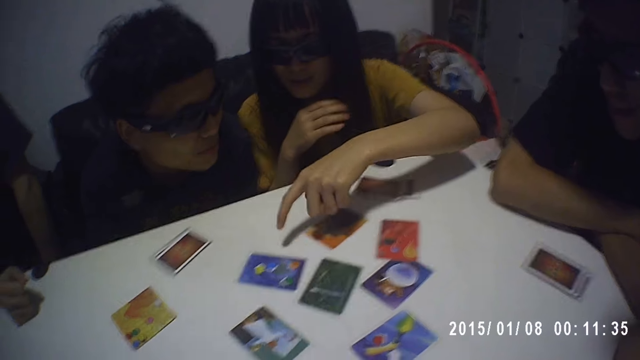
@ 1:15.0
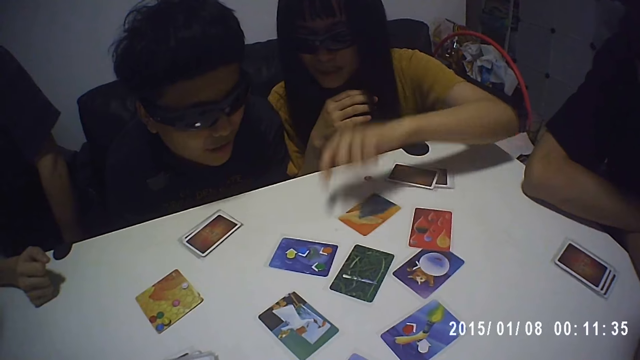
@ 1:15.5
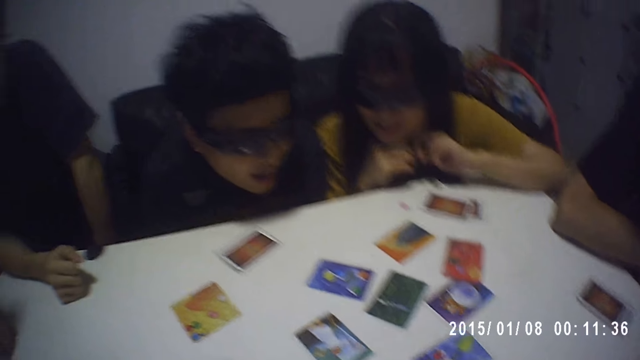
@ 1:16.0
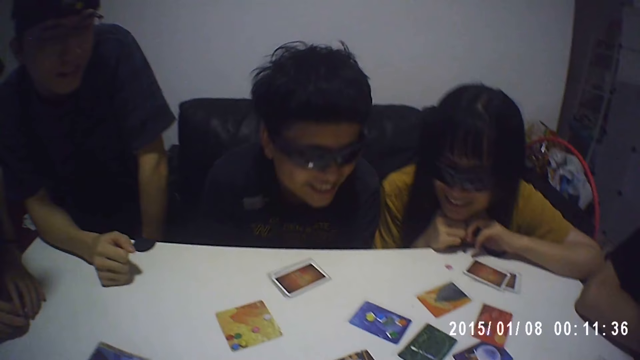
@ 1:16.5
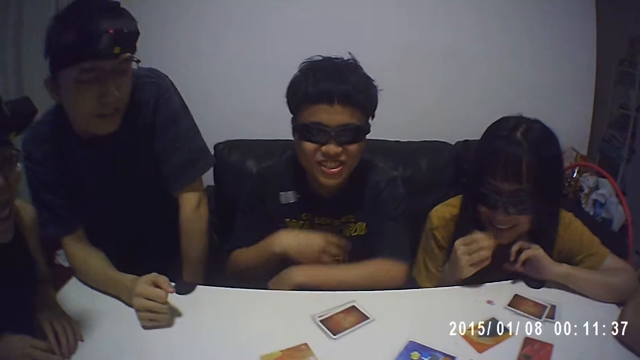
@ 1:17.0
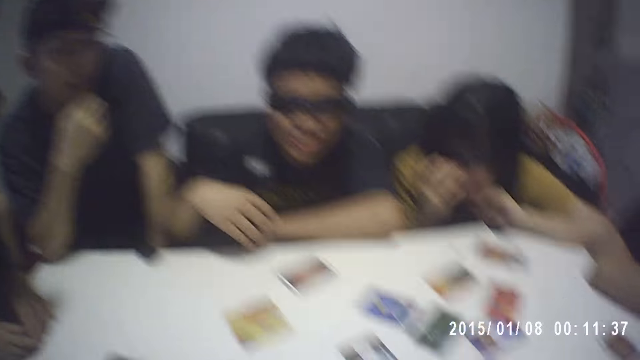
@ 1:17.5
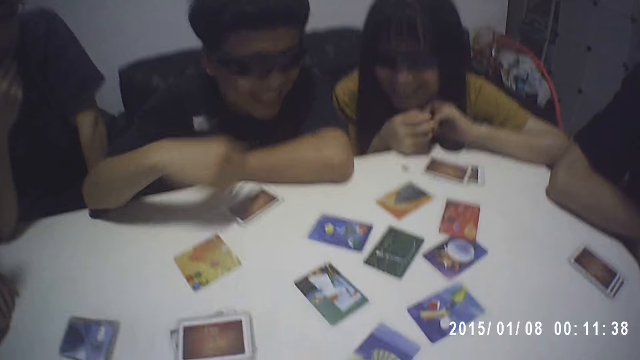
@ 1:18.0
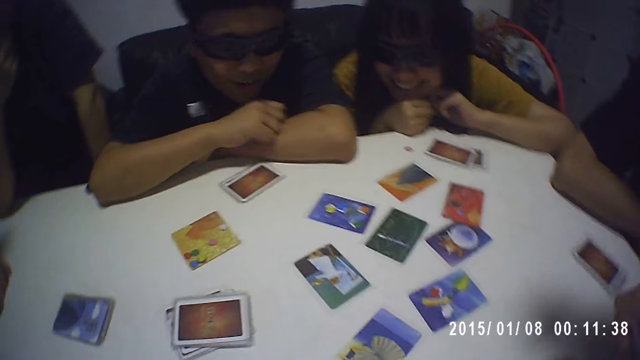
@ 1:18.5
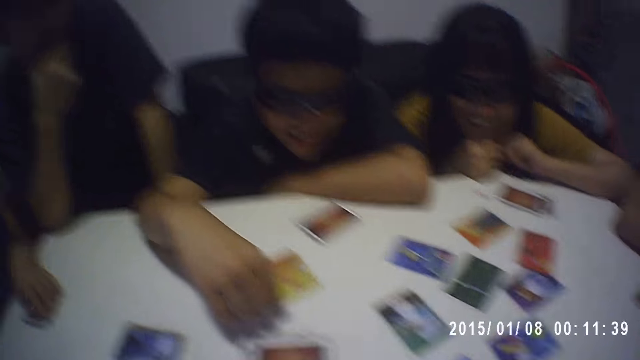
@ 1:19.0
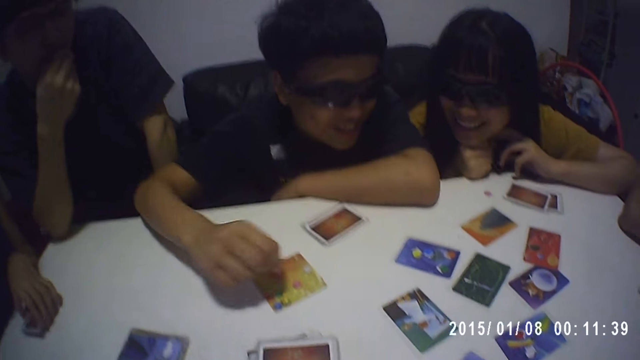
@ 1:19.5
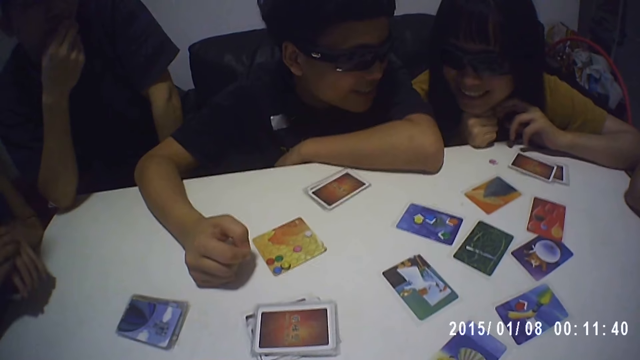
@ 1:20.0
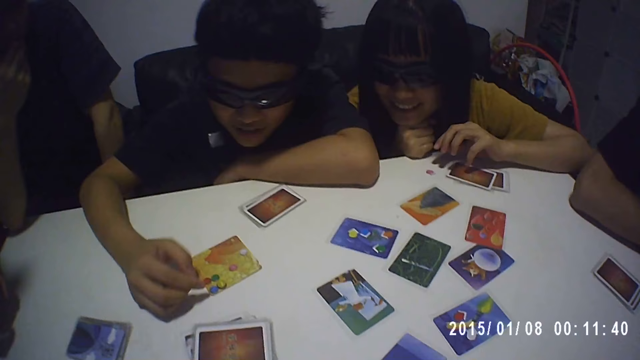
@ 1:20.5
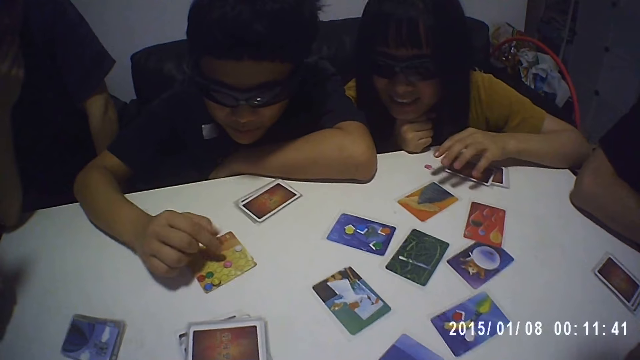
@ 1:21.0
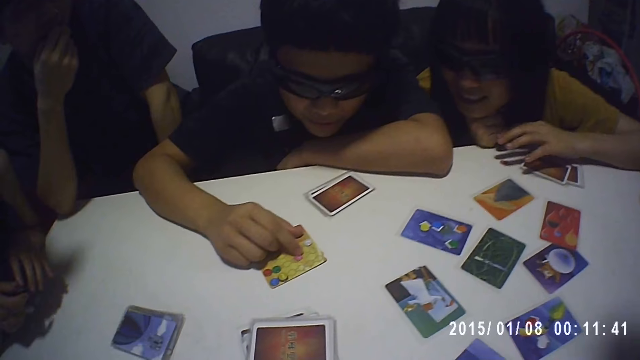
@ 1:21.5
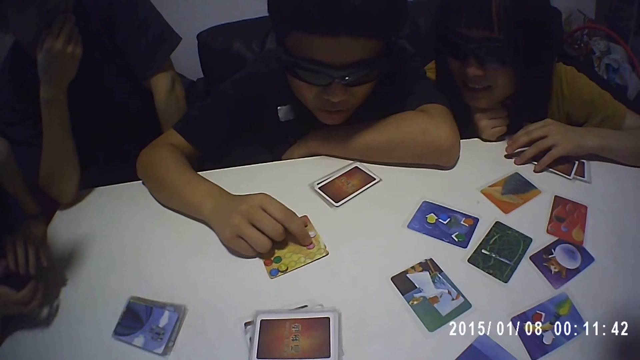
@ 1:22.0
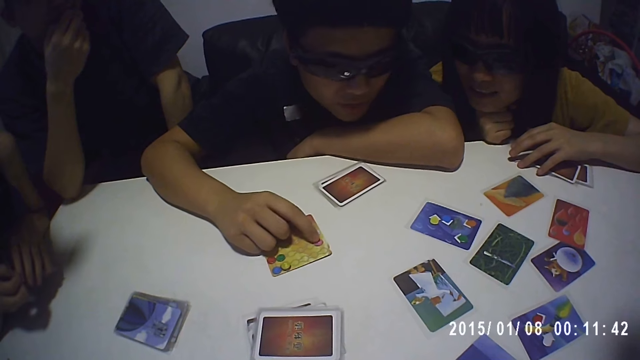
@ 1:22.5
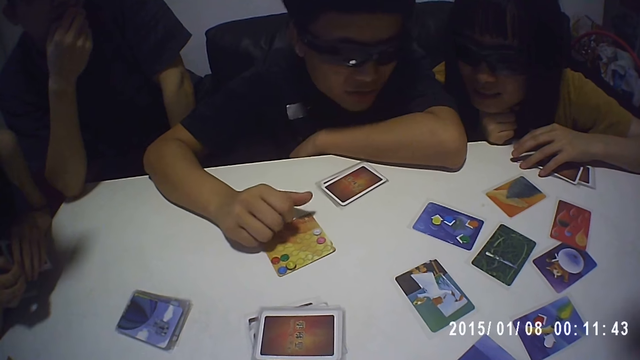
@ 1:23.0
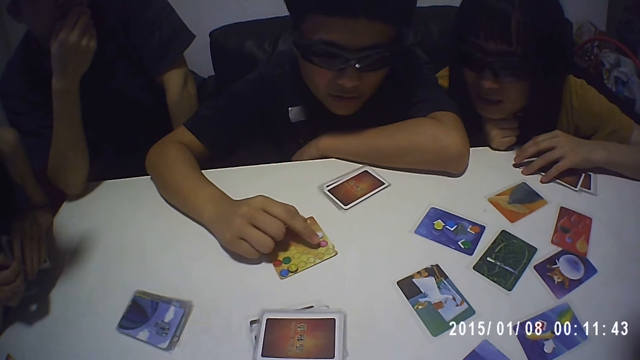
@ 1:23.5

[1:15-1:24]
A boy scans through a game paper on the table.

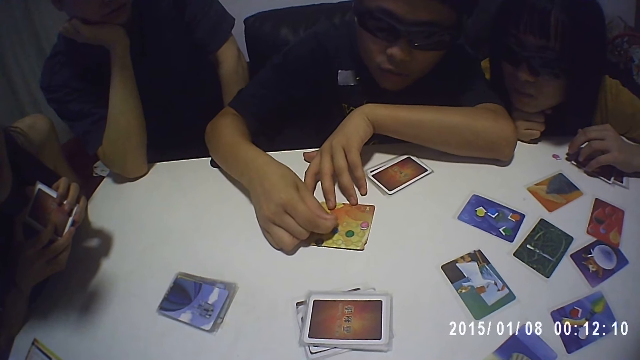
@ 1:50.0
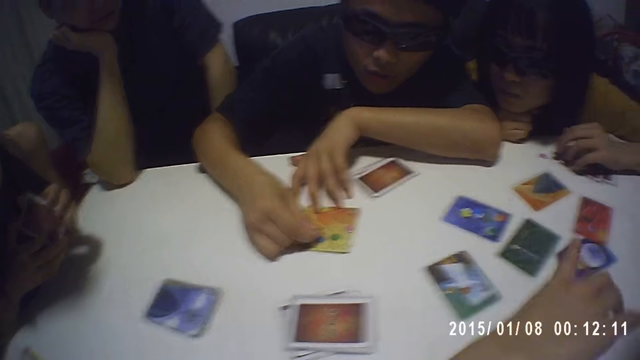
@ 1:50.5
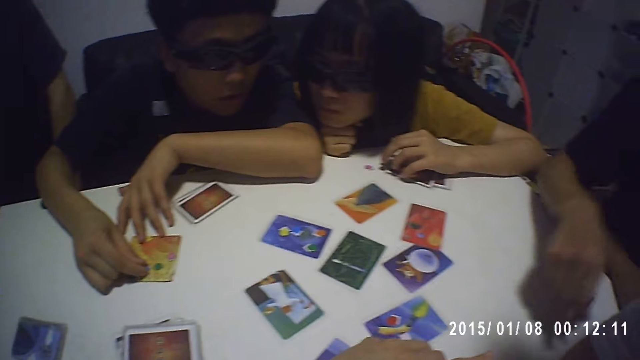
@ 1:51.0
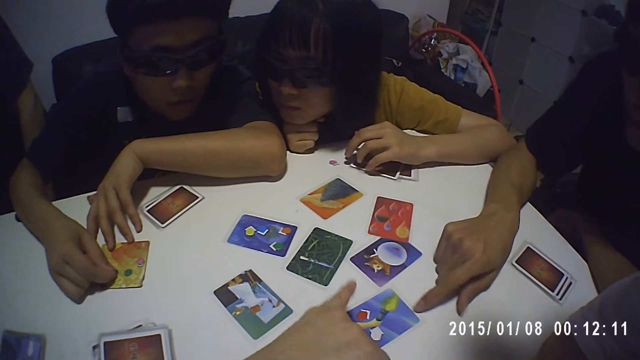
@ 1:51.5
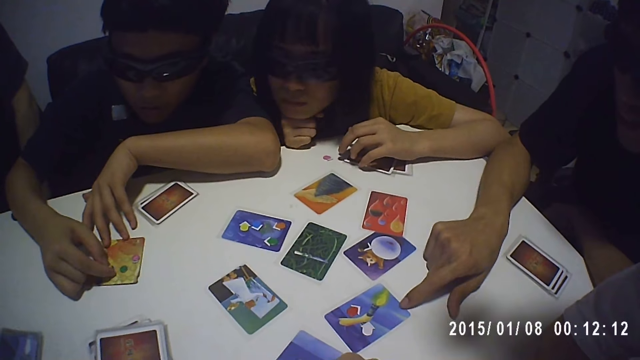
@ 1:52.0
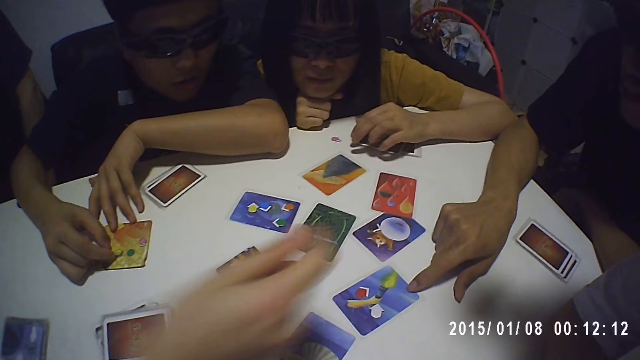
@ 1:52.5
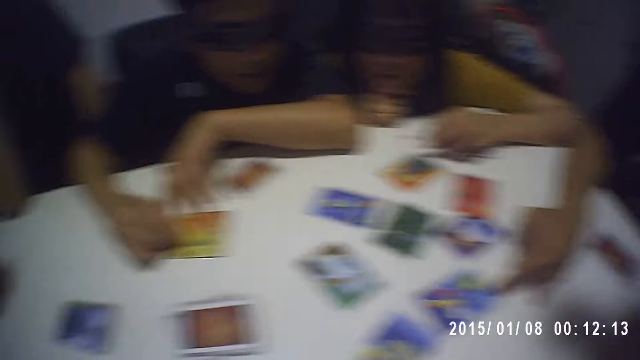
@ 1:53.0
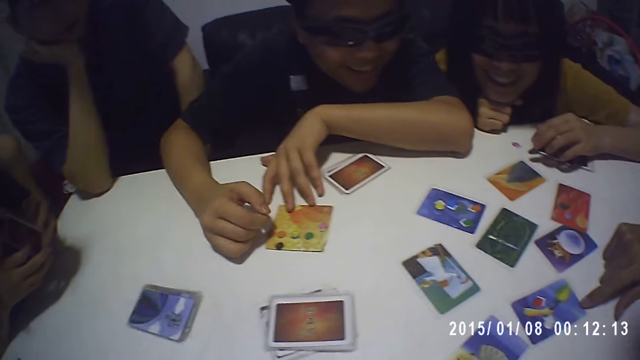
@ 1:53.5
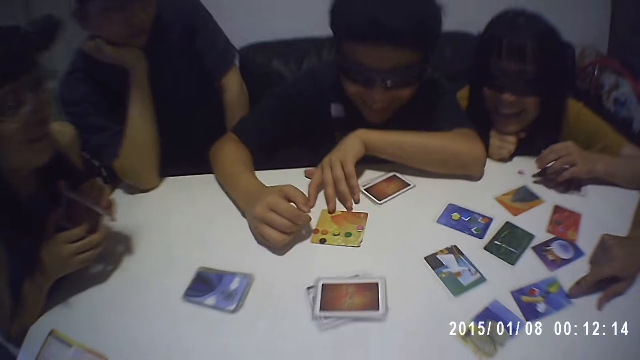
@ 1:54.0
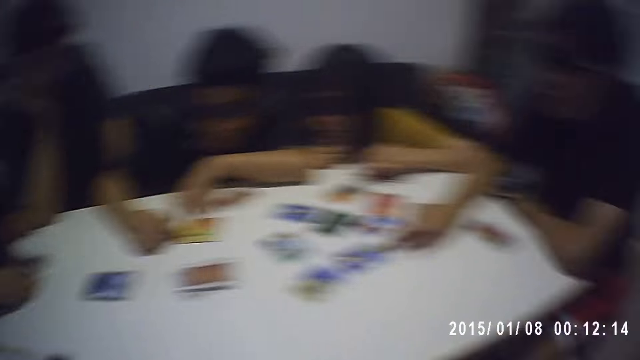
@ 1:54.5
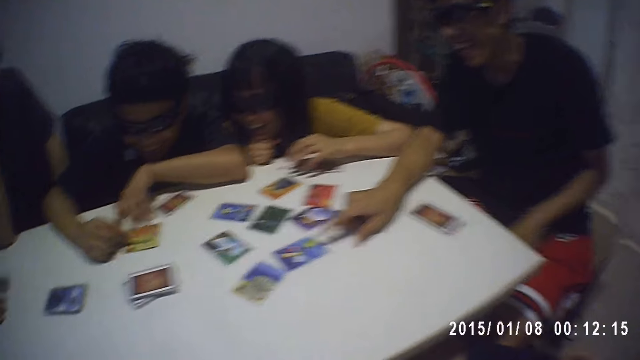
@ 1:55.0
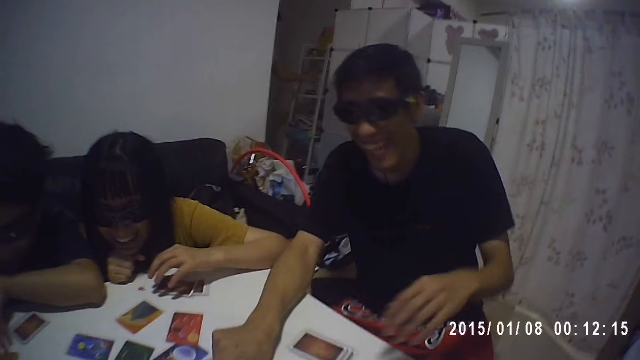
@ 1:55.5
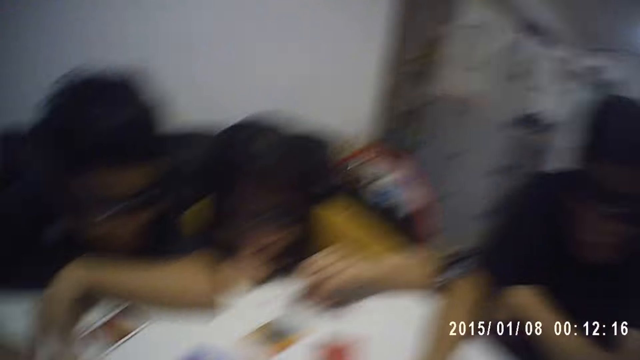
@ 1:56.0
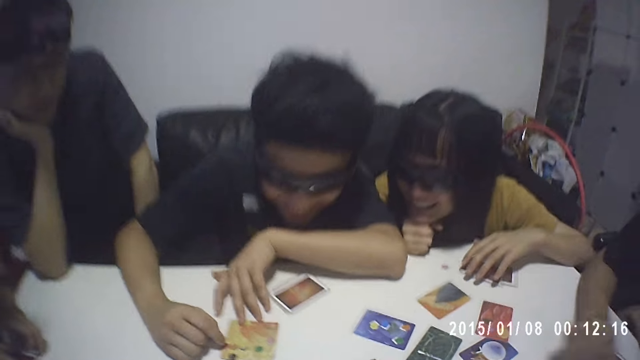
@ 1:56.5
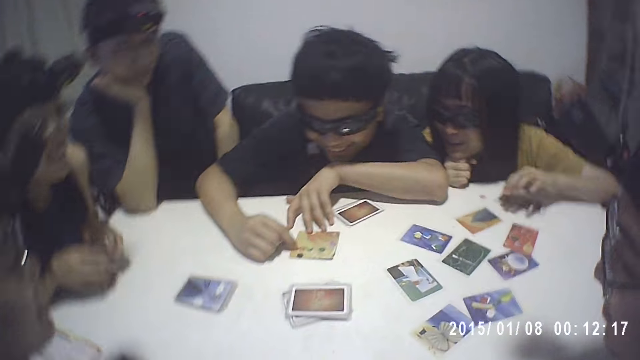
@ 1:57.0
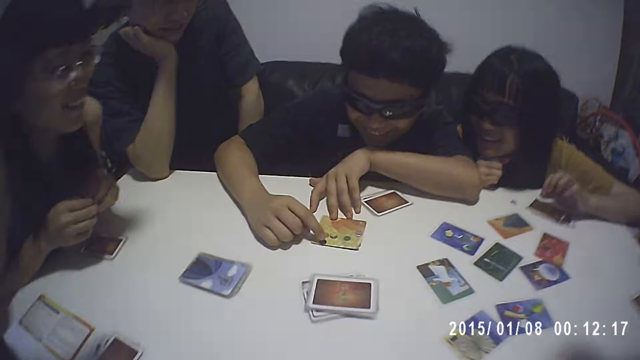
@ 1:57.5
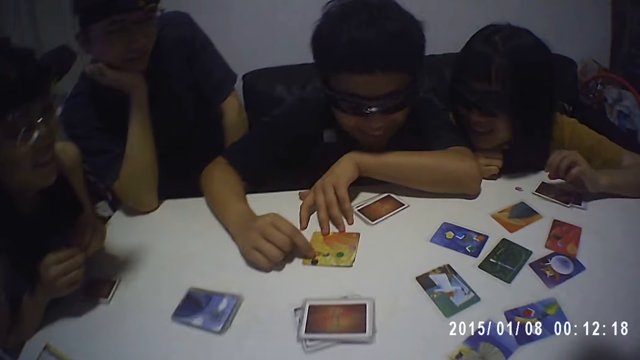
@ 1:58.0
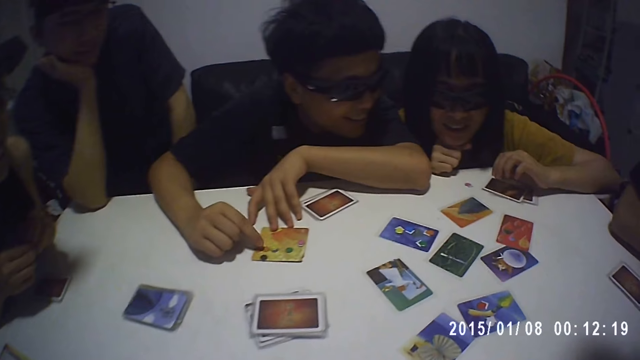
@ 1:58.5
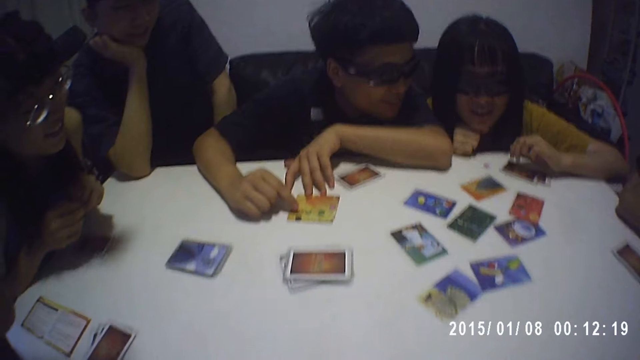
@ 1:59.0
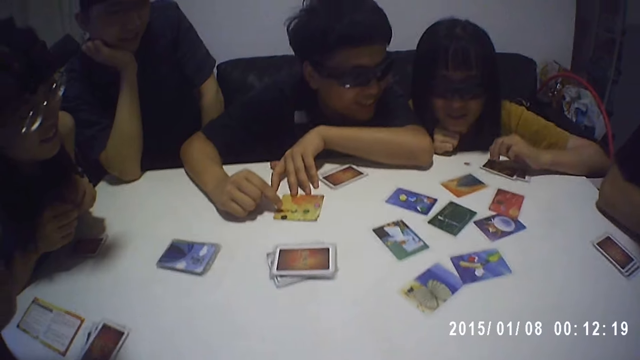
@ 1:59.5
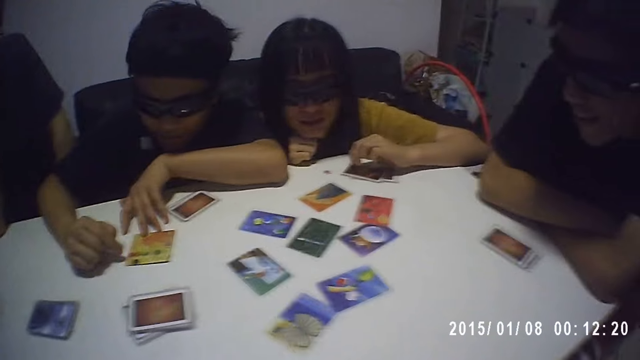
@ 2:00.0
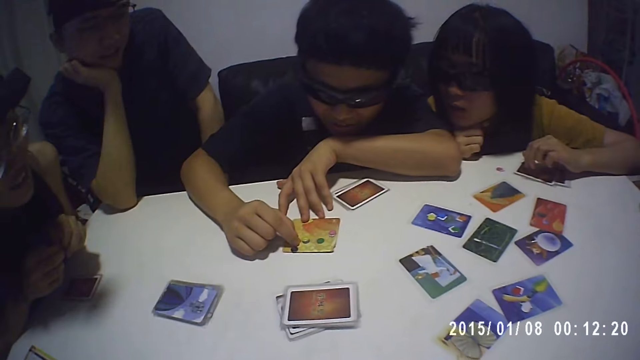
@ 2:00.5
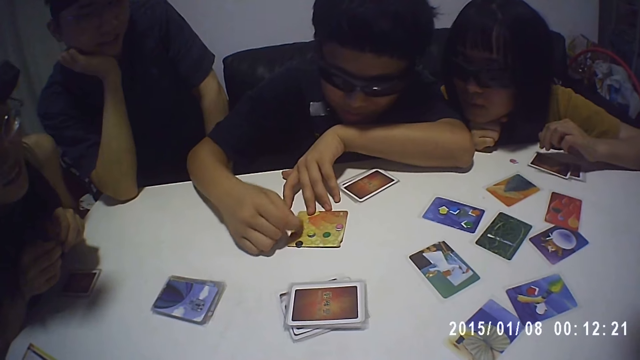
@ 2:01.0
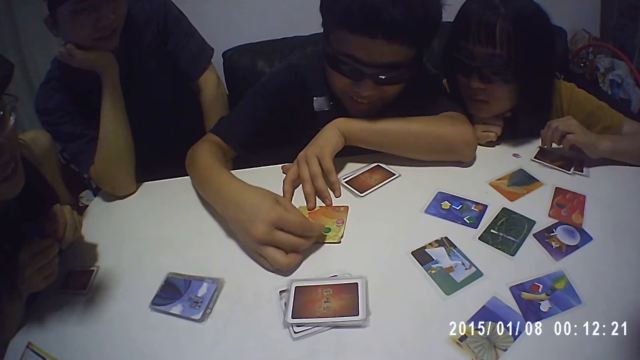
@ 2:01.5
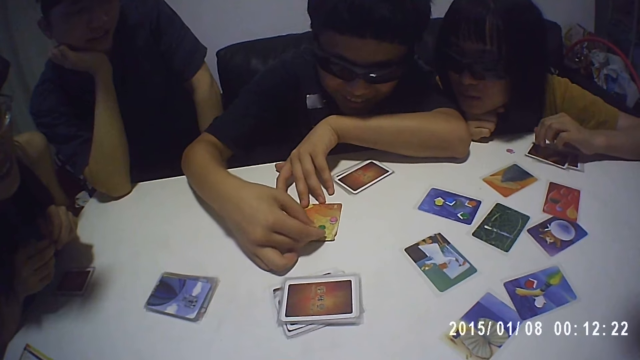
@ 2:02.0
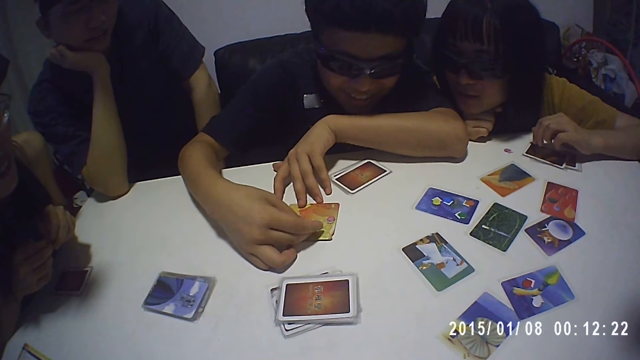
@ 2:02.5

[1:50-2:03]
A boy hits his right hand on a card on the table.
